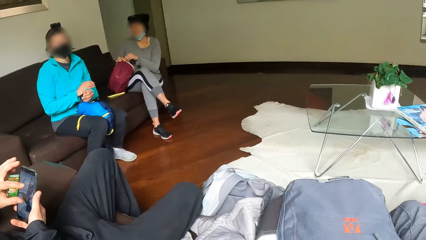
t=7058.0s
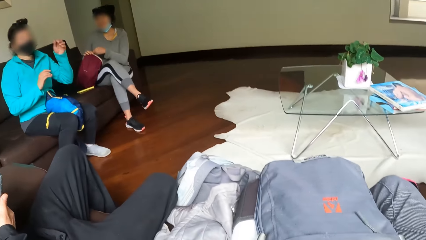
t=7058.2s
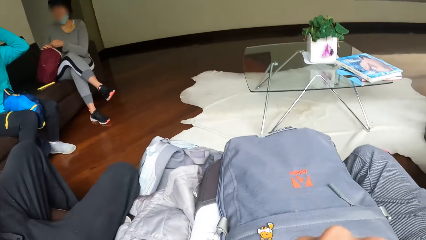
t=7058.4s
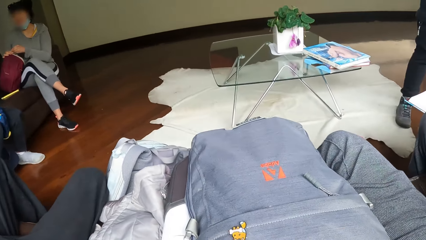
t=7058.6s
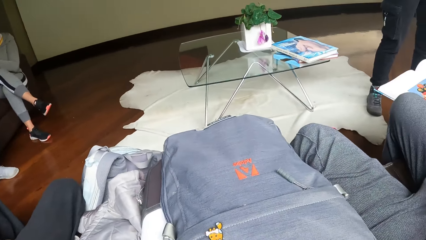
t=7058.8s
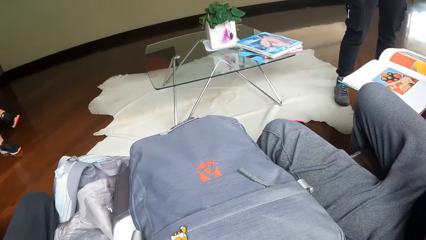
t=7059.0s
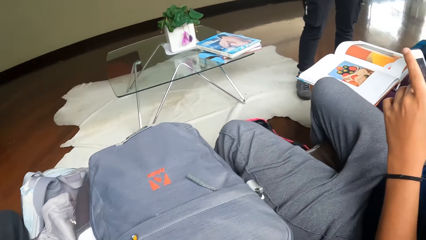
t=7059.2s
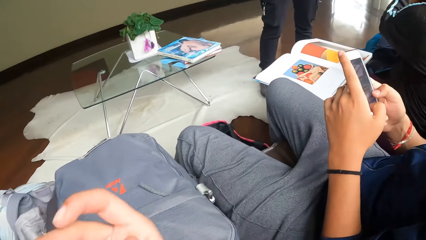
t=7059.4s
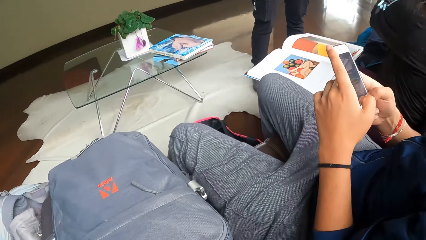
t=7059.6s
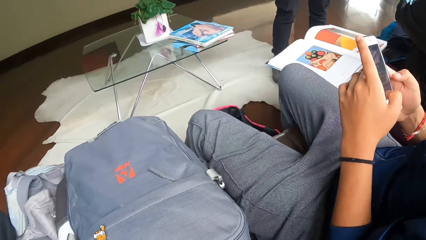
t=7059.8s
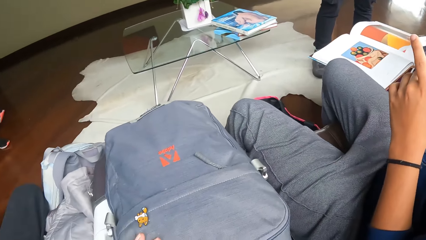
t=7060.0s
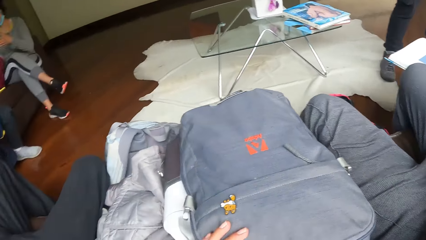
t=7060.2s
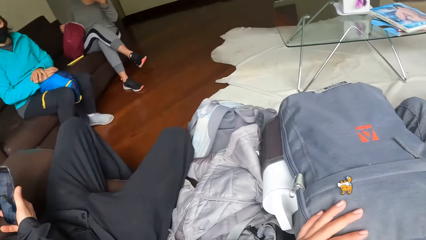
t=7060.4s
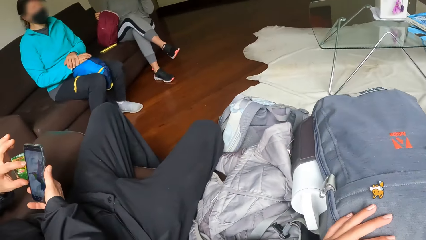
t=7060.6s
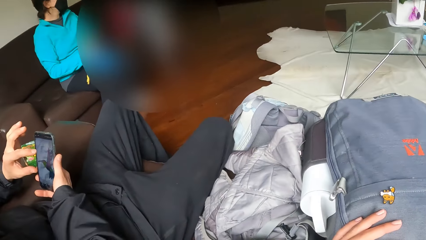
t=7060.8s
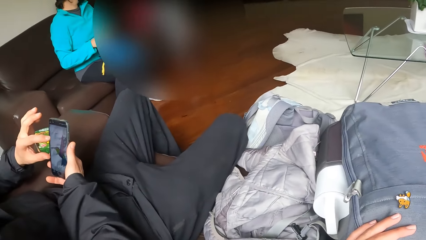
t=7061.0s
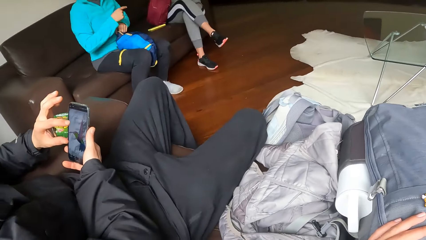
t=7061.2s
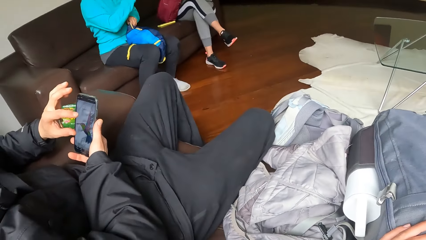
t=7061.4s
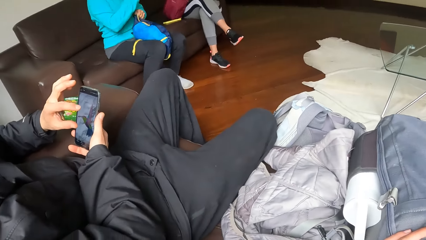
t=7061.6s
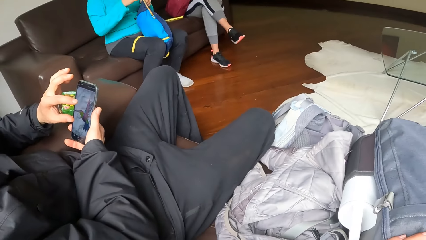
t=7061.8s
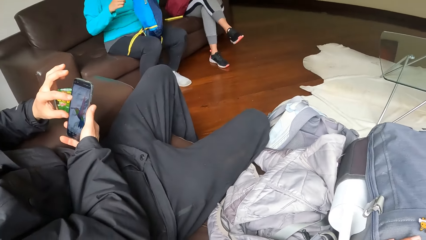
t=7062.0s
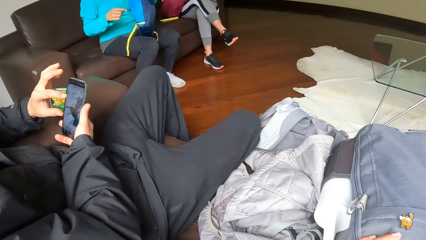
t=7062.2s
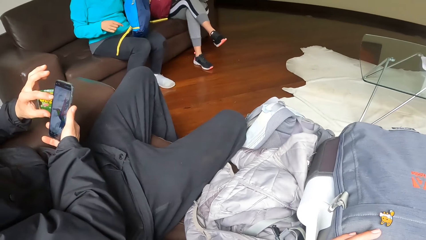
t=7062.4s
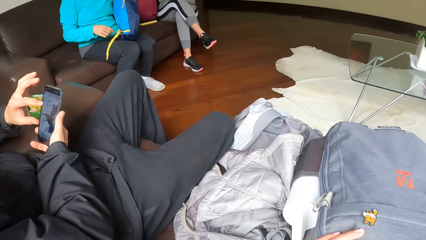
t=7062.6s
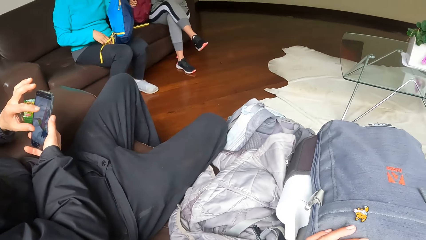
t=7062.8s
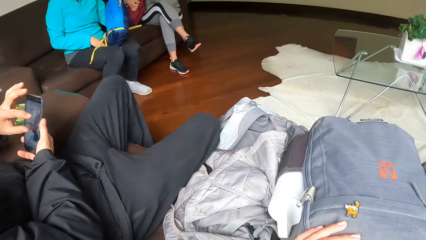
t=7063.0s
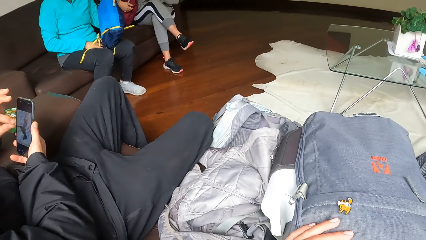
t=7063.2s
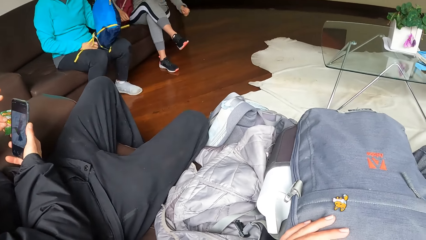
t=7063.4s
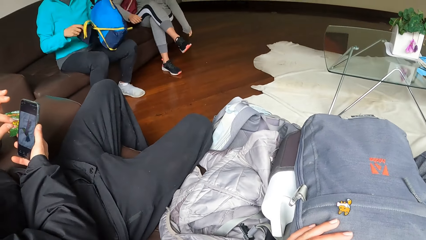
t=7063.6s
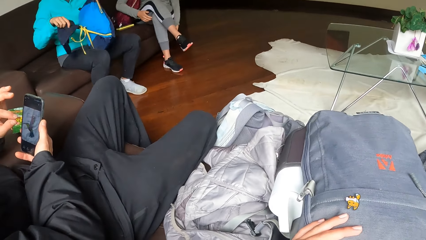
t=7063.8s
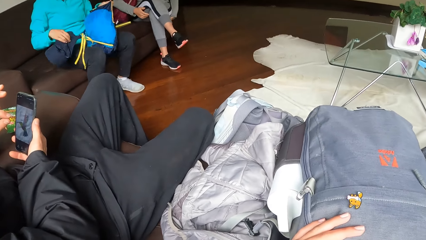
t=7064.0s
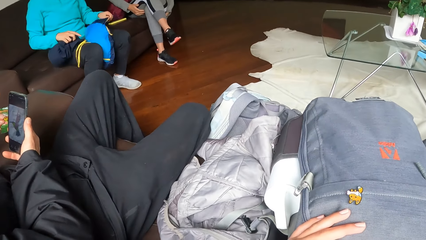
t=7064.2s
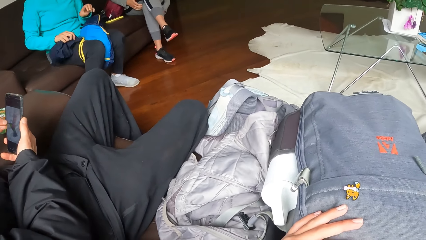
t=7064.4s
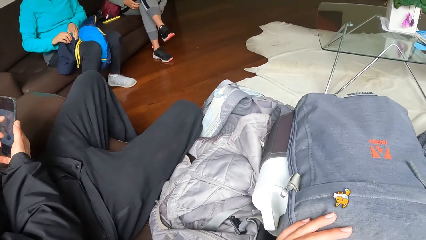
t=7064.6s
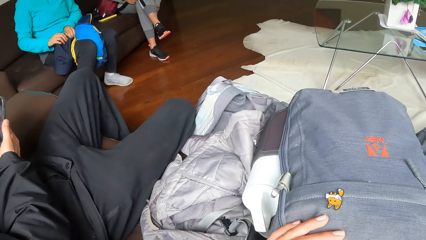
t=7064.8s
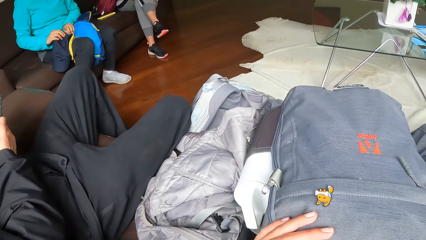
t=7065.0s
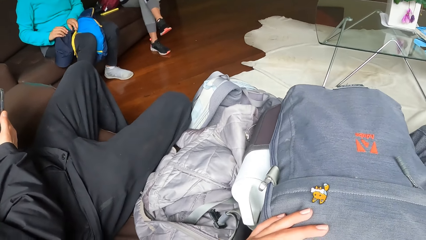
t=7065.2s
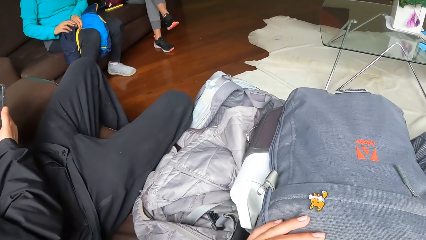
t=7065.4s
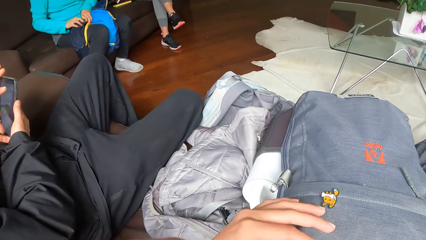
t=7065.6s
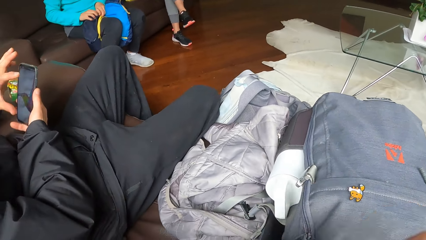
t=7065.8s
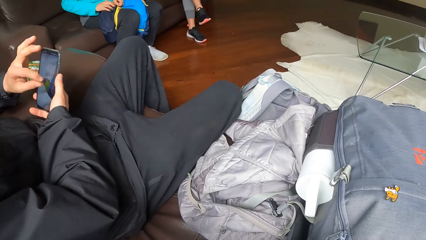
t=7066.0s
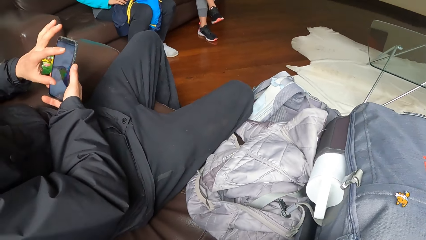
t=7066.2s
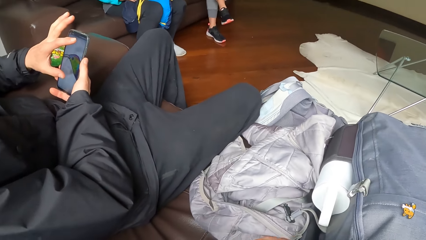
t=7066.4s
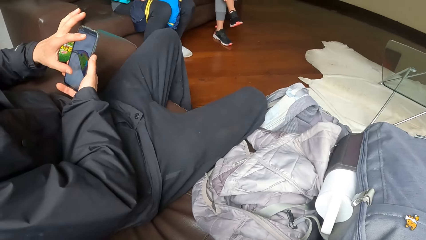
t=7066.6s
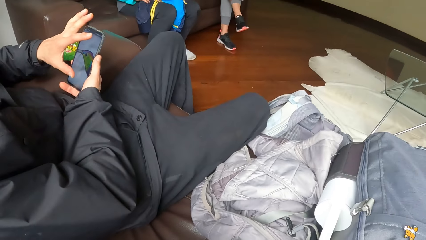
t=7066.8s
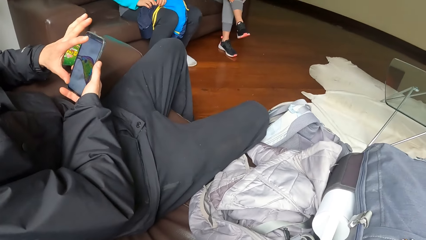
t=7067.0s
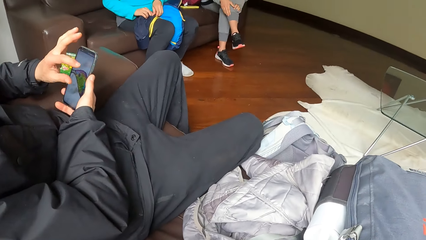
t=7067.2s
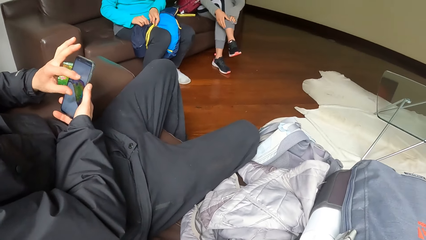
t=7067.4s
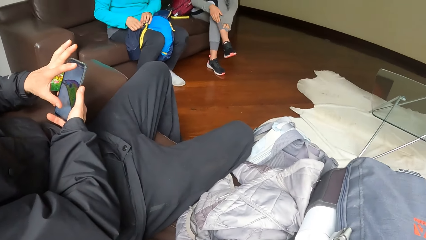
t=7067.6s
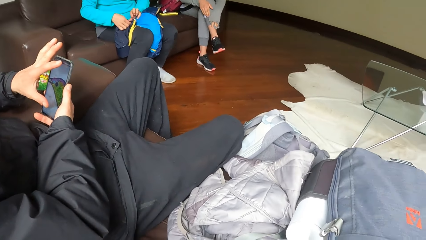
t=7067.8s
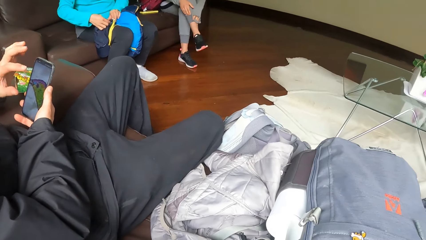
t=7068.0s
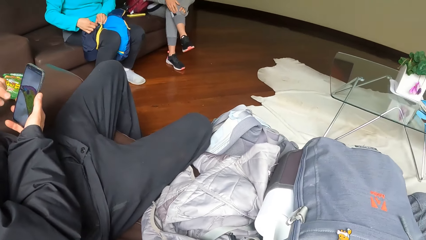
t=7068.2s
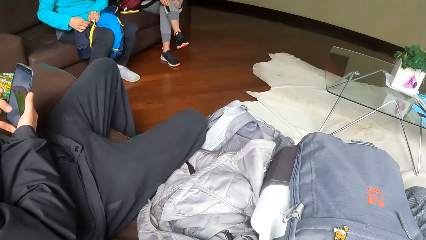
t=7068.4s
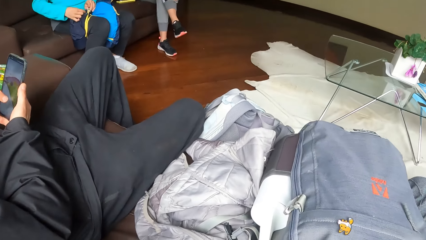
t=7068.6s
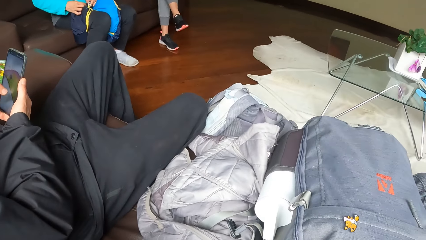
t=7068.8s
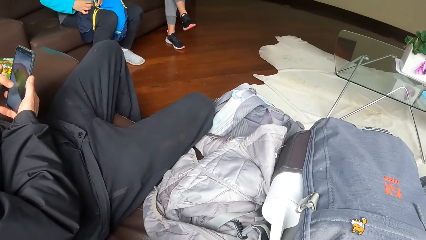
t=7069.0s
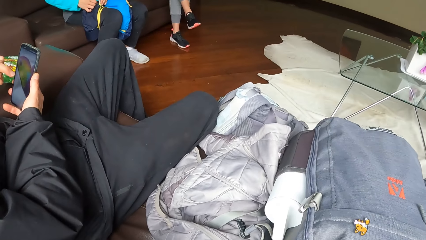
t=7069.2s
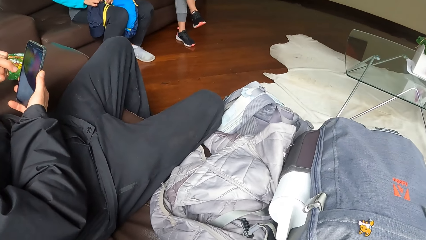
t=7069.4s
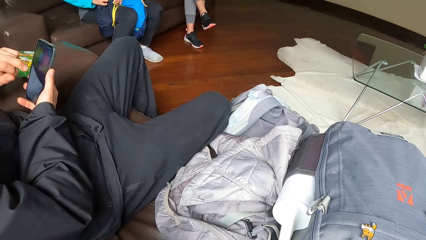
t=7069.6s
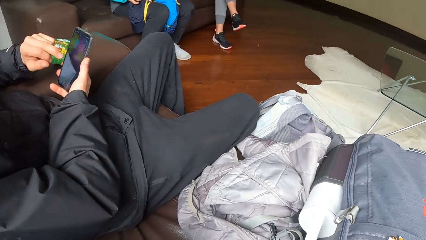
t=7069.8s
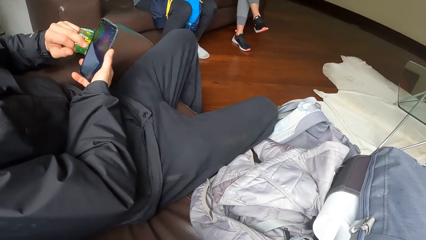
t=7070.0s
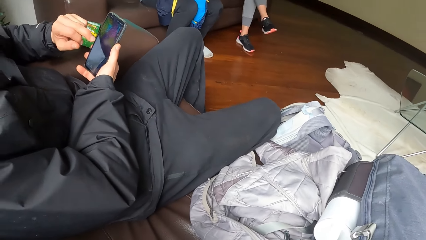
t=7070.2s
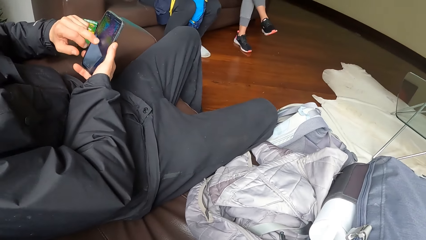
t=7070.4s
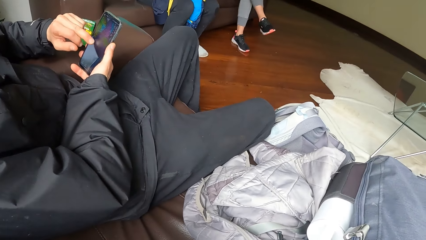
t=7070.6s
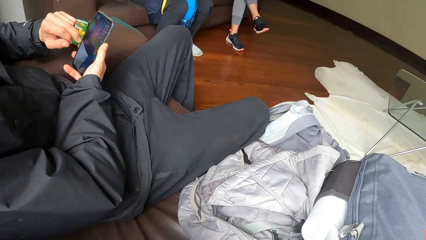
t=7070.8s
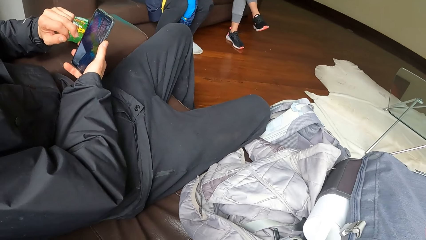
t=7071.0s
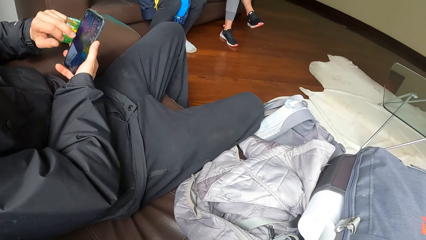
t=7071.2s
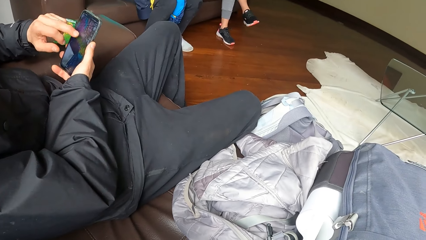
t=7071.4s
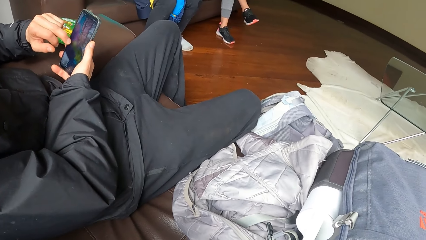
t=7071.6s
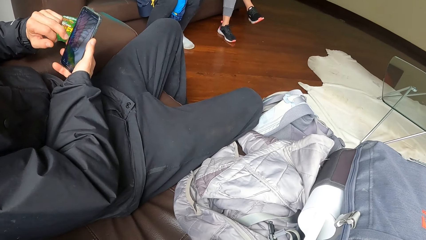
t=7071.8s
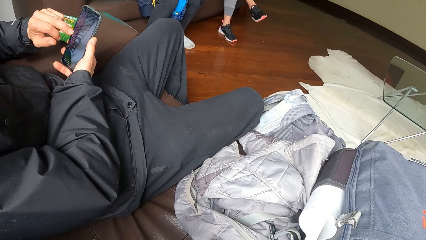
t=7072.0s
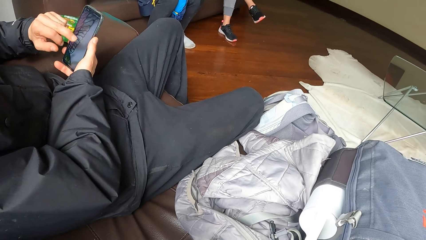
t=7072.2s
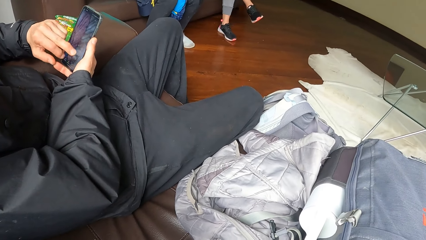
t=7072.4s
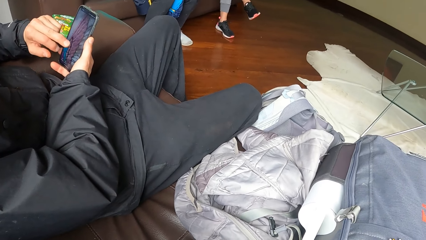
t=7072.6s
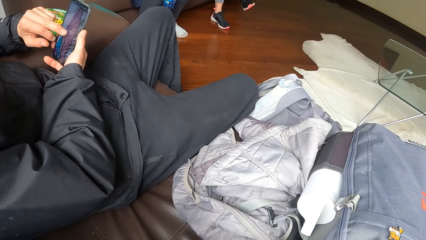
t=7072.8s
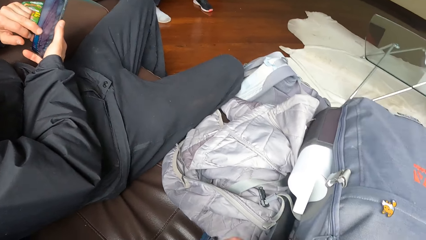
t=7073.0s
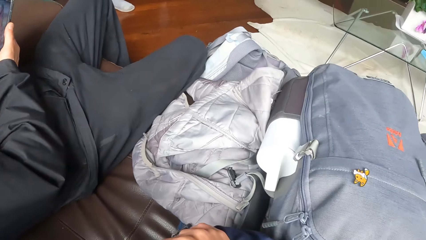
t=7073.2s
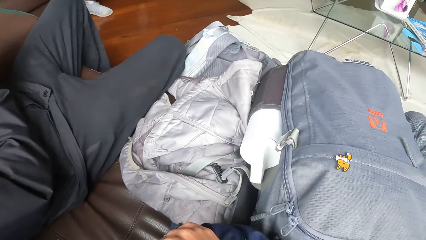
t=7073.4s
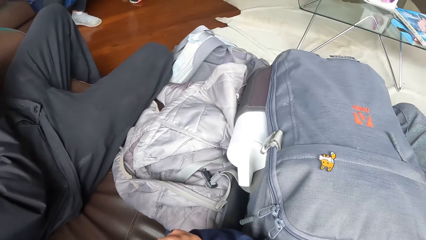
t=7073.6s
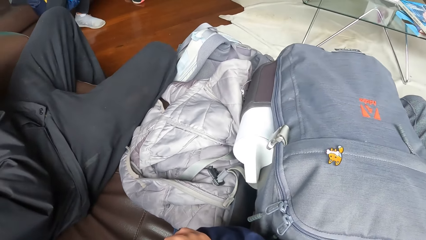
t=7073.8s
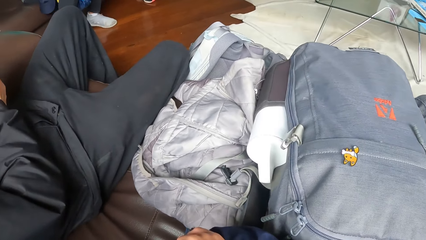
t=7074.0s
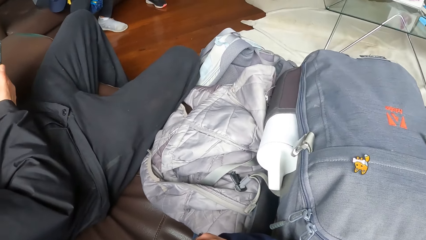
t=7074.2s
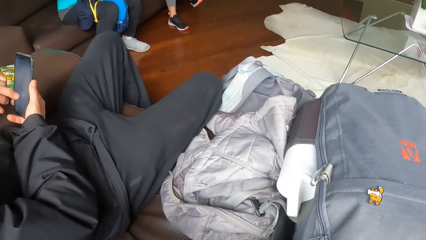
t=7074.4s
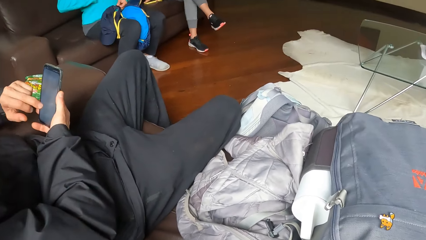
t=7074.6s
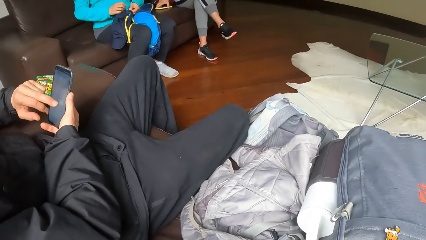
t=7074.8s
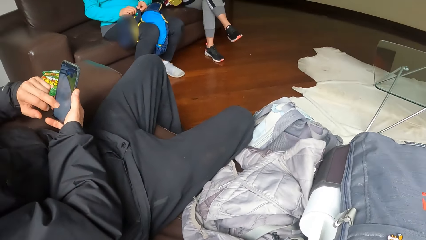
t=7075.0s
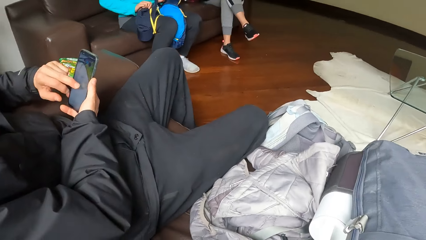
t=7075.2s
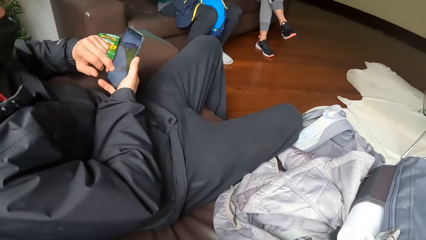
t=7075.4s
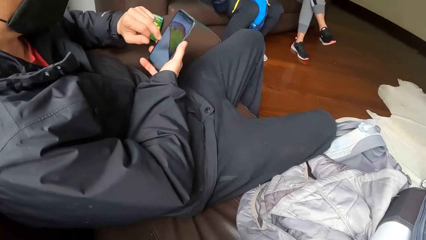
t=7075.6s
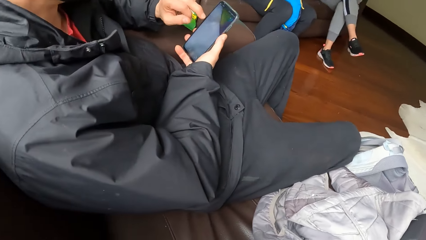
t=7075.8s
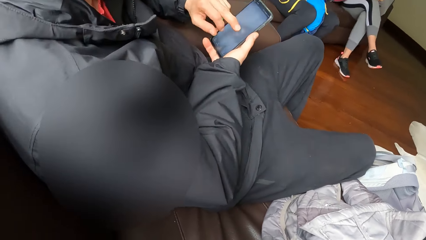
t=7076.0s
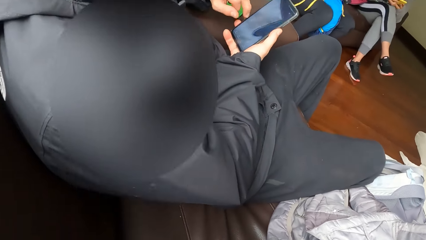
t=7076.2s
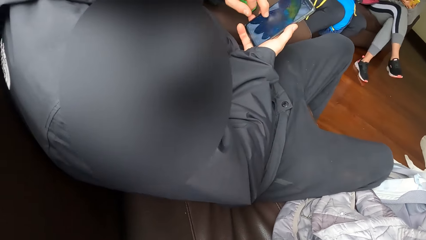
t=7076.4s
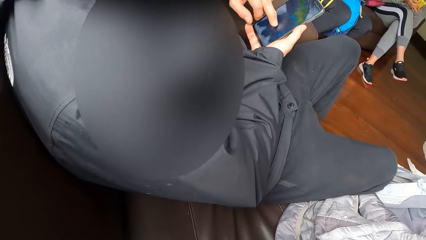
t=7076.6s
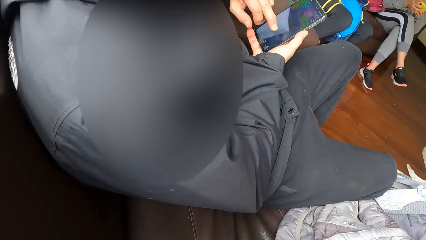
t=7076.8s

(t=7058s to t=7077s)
The camera wearer looks around. The woman adjusts a bag on her leg with her hands.
